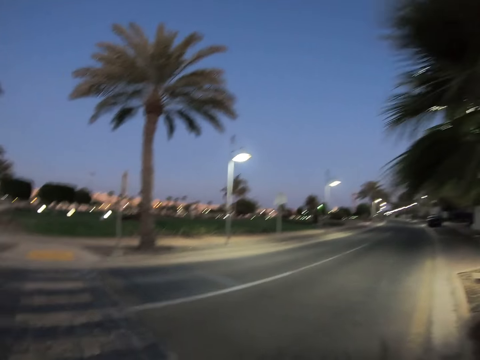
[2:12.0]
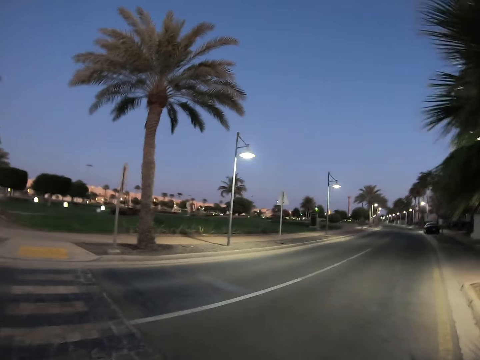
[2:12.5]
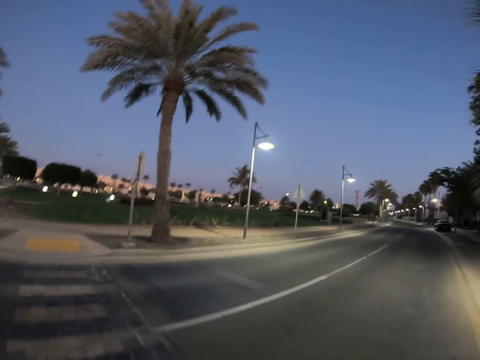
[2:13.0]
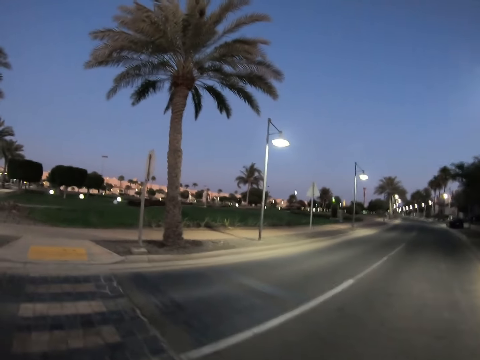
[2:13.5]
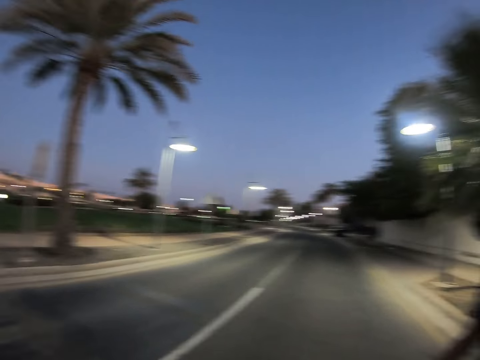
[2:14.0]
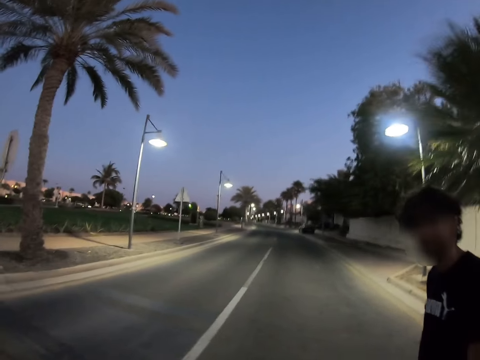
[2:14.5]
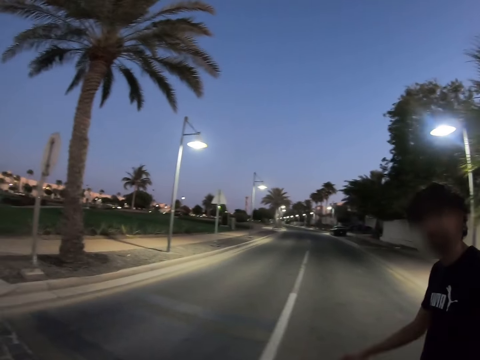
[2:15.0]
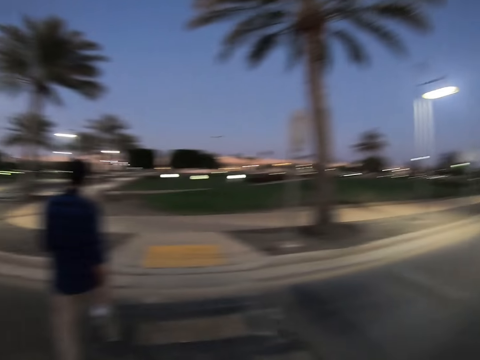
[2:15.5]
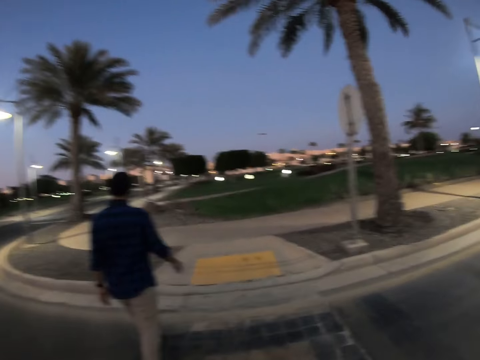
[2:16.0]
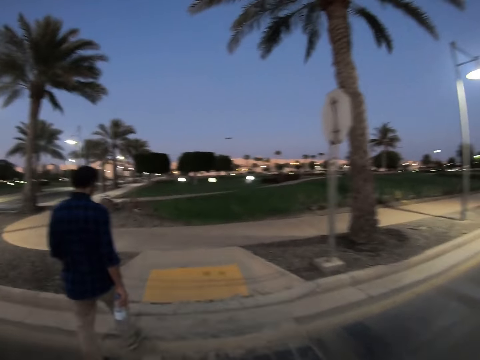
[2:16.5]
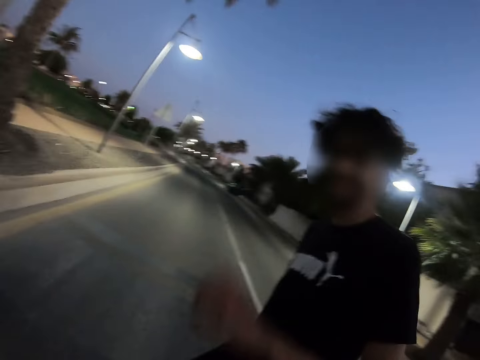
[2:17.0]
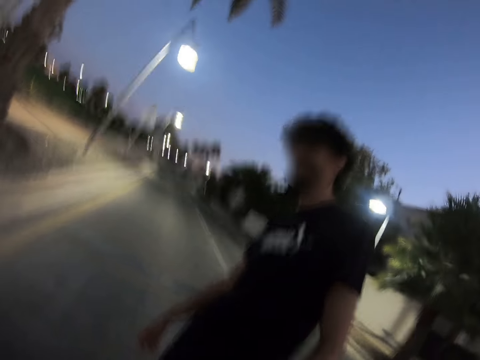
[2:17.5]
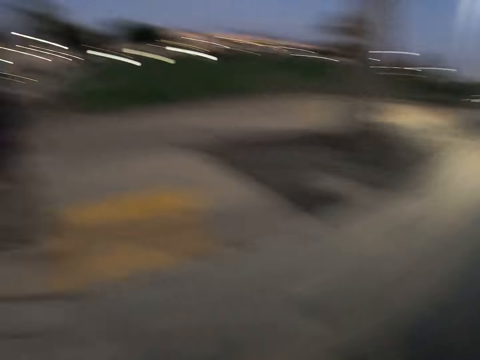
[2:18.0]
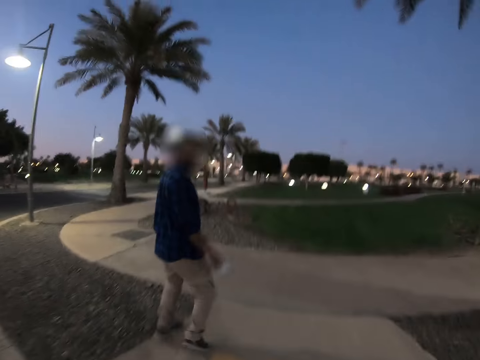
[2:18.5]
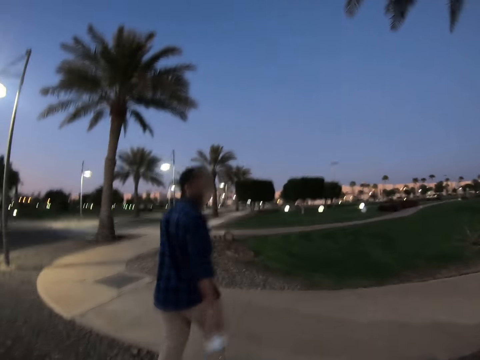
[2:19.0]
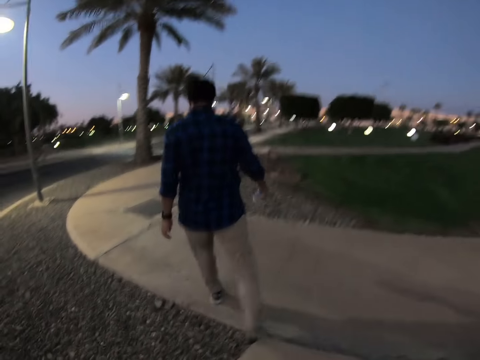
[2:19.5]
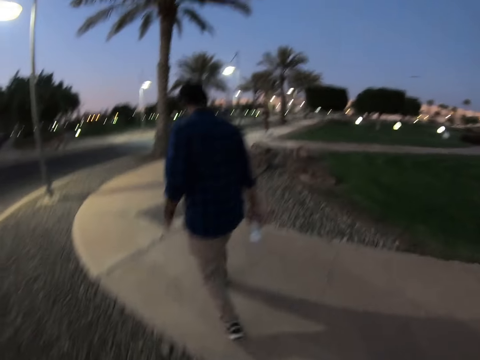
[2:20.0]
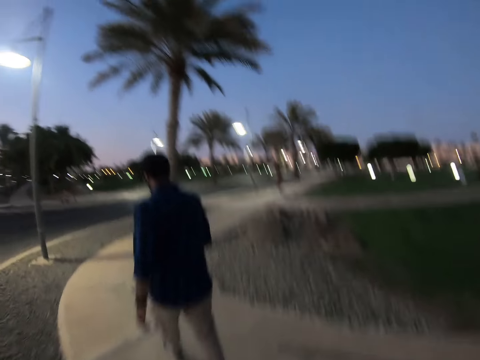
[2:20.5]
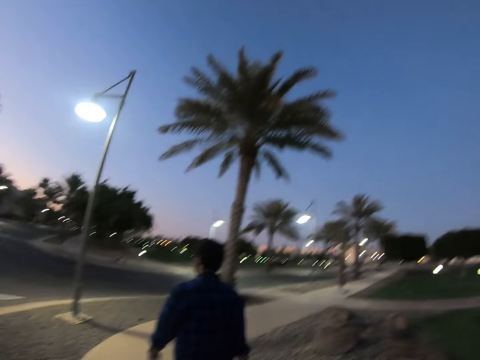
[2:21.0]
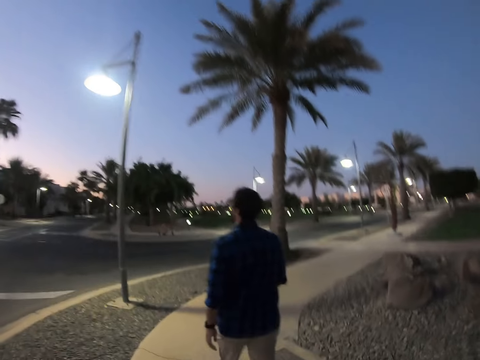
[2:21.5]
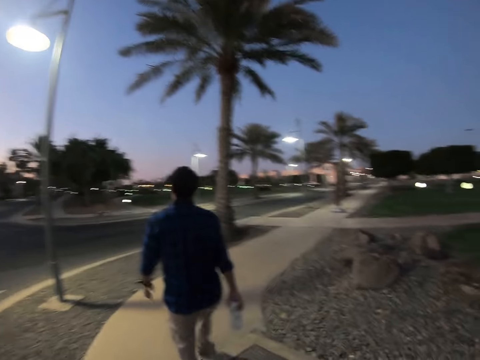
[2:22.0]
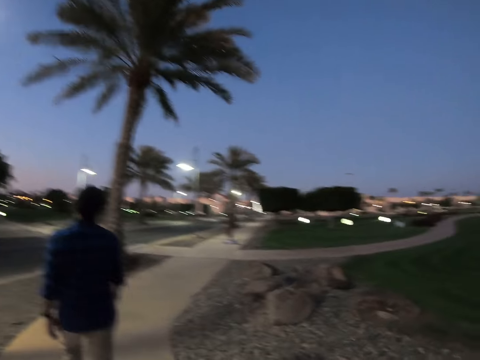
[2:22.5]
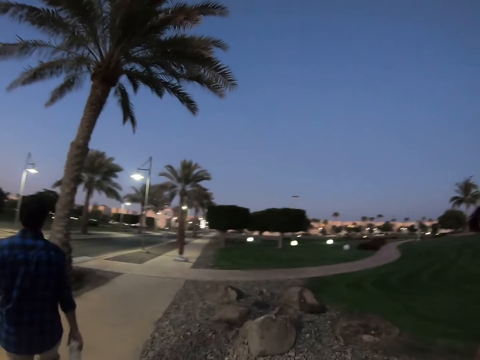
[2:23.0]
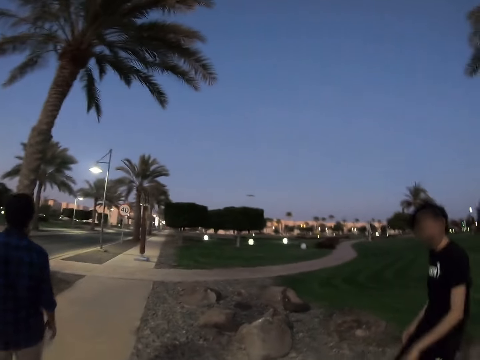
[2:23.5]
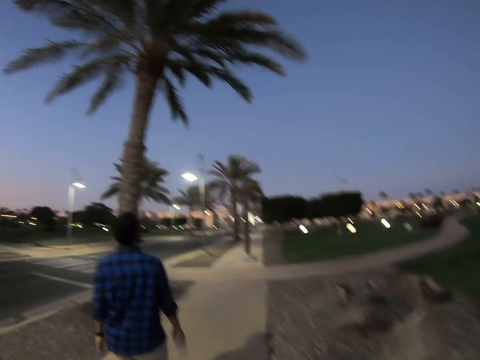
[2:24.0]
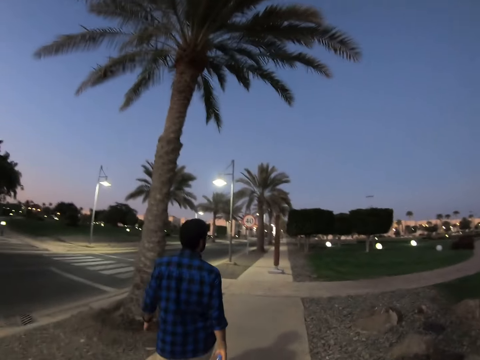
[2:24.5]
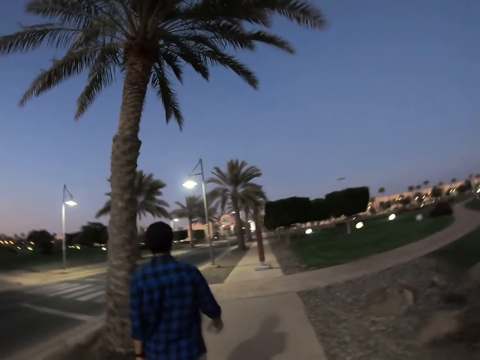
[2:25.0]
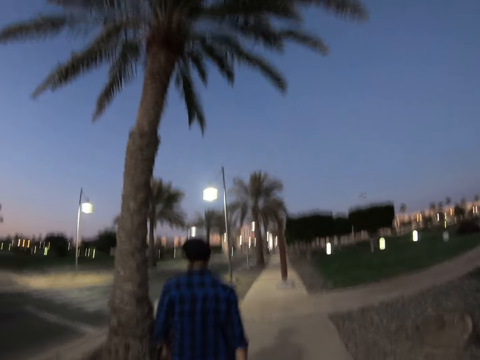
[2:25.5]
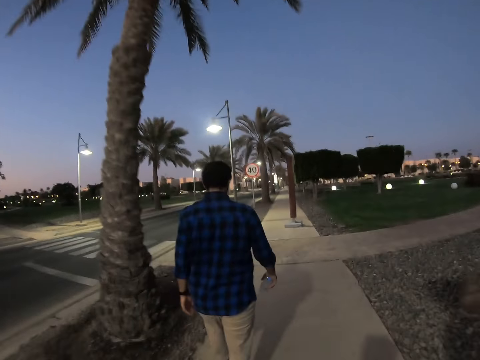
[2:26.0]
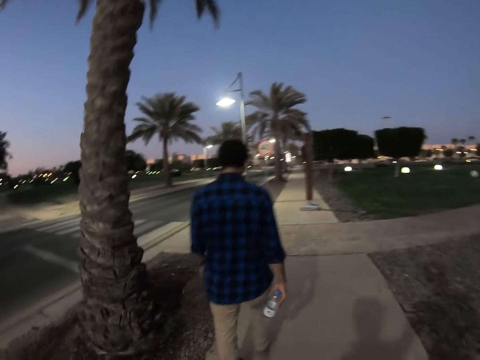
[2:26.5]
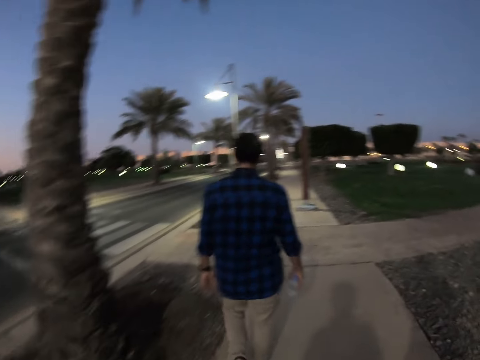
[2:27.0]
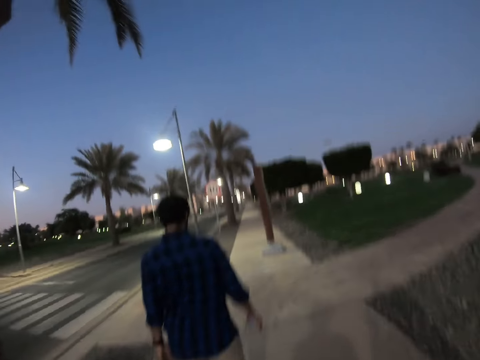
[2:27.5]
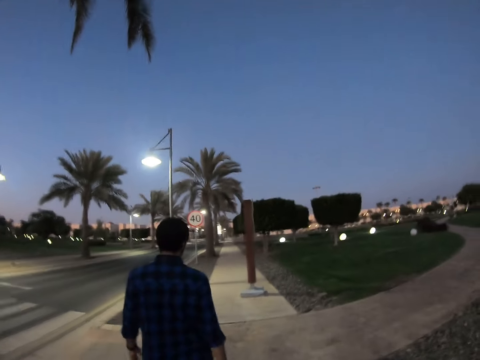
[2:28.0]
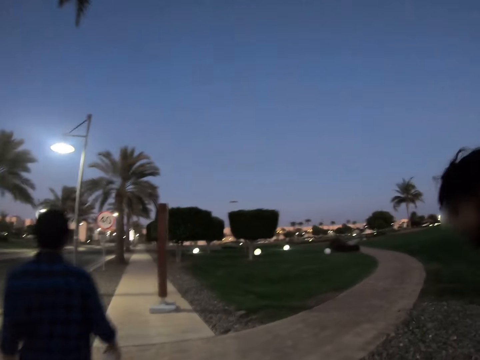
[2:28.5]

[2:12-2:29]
A man talks with the camera wearer. The camera wearer walks on the pavement. The man and another man walk on the road.

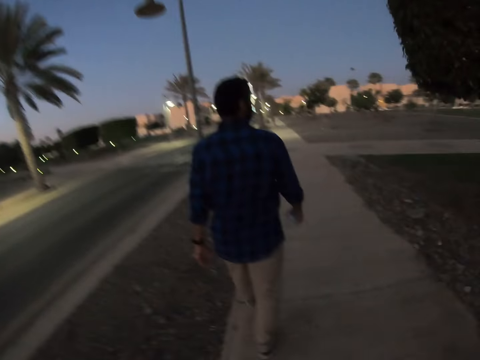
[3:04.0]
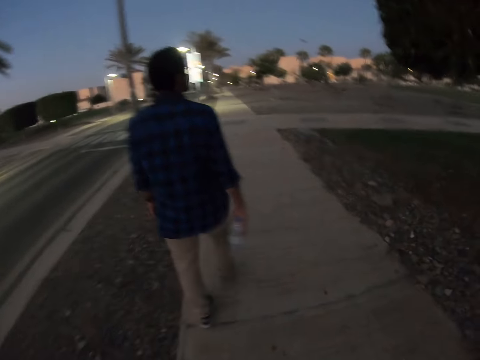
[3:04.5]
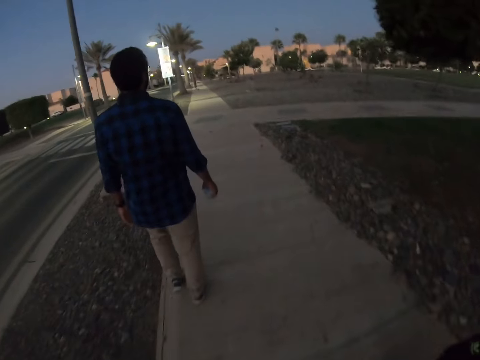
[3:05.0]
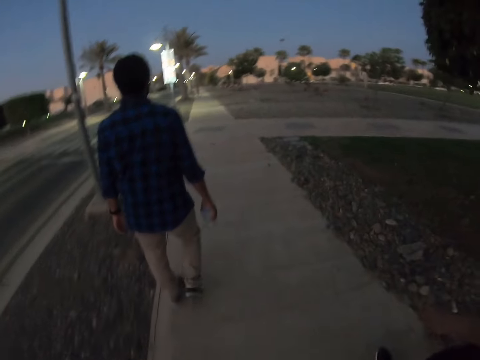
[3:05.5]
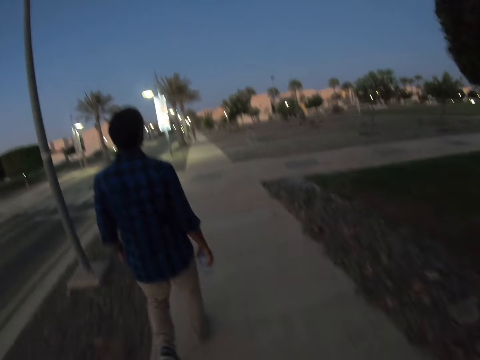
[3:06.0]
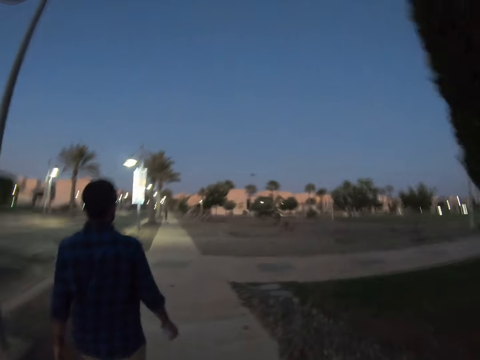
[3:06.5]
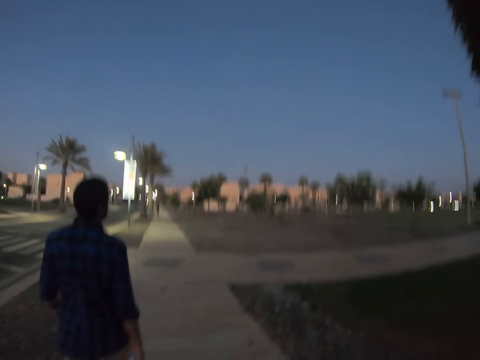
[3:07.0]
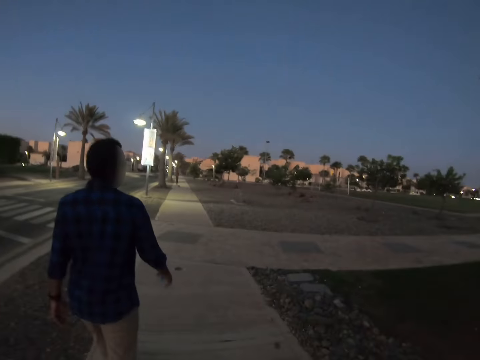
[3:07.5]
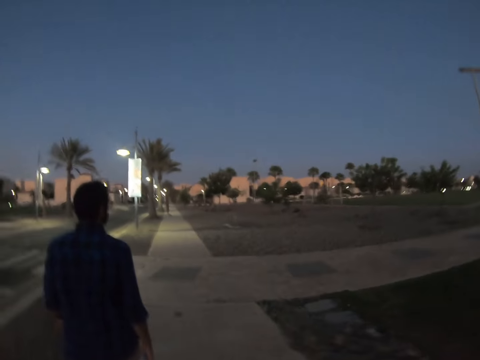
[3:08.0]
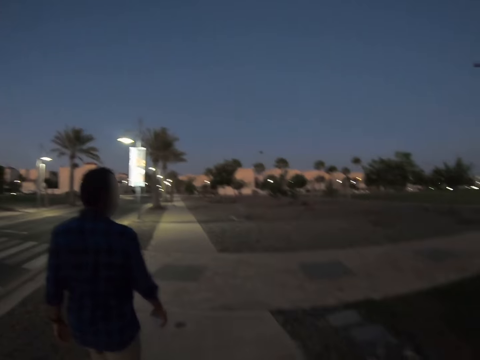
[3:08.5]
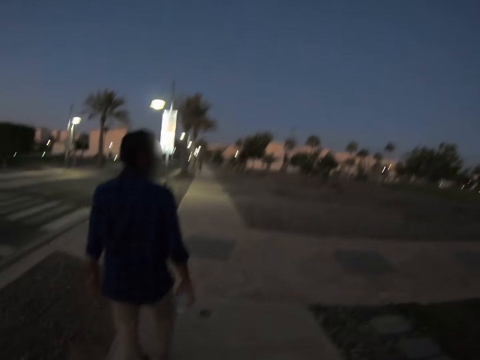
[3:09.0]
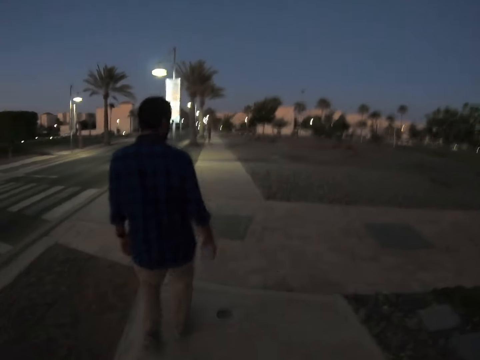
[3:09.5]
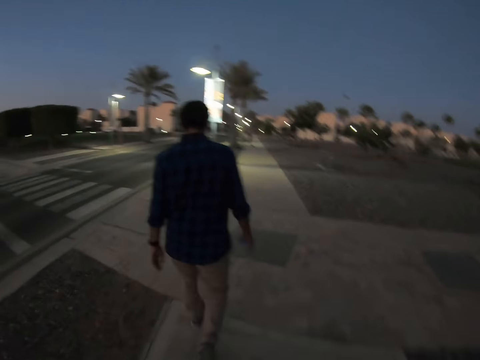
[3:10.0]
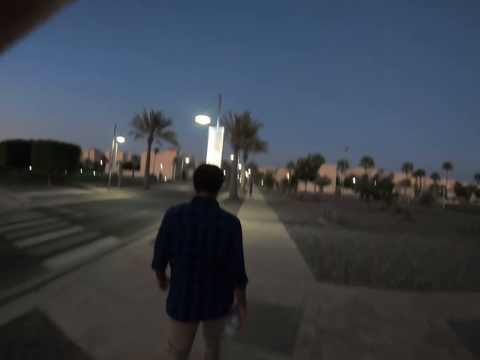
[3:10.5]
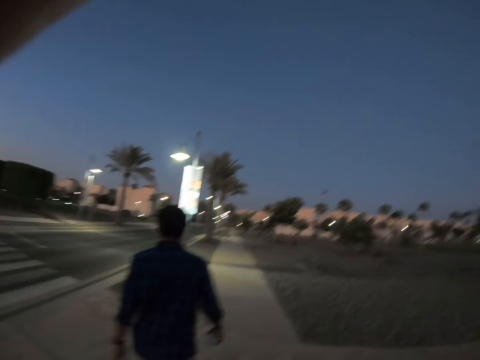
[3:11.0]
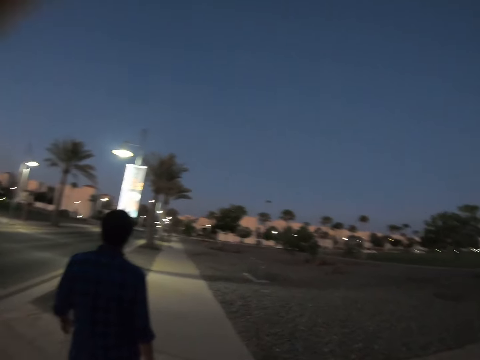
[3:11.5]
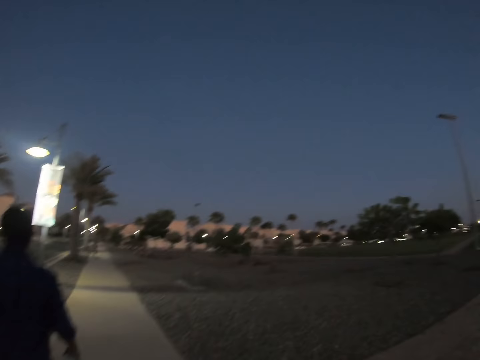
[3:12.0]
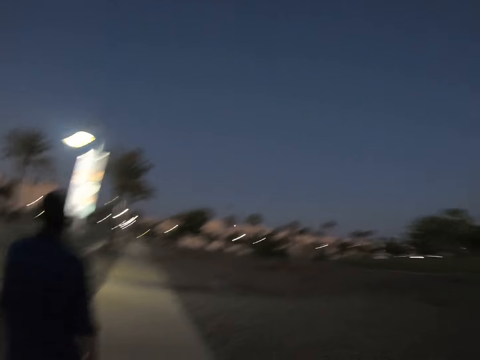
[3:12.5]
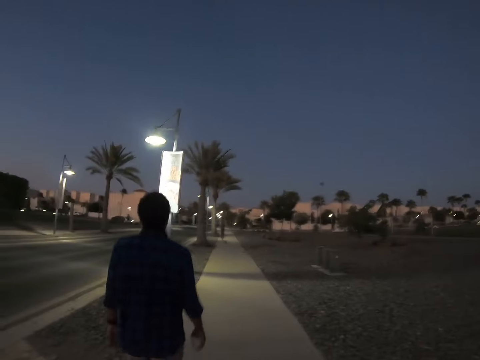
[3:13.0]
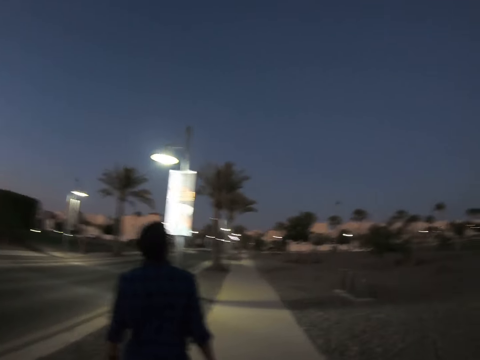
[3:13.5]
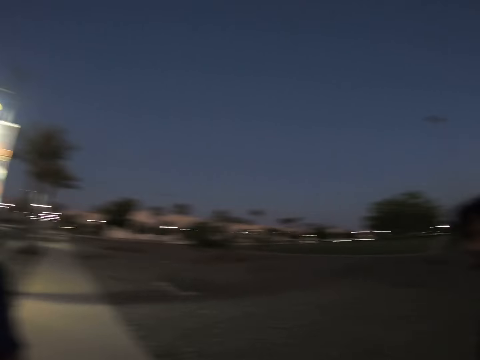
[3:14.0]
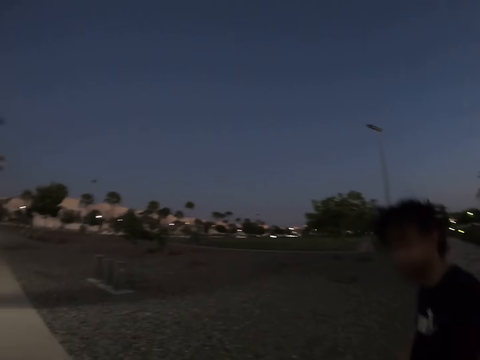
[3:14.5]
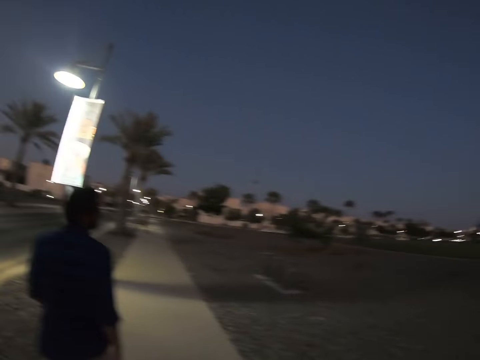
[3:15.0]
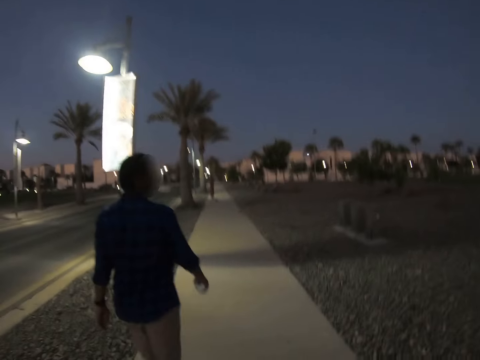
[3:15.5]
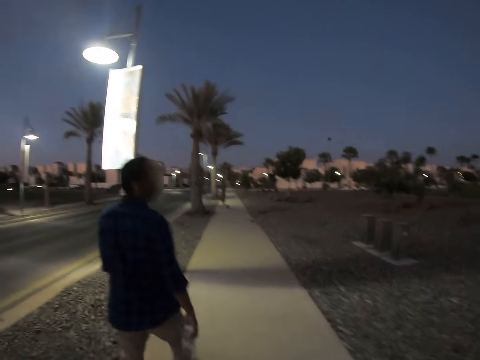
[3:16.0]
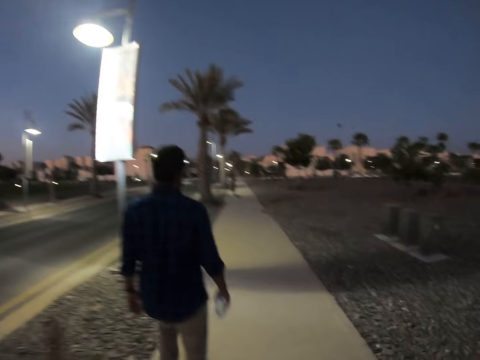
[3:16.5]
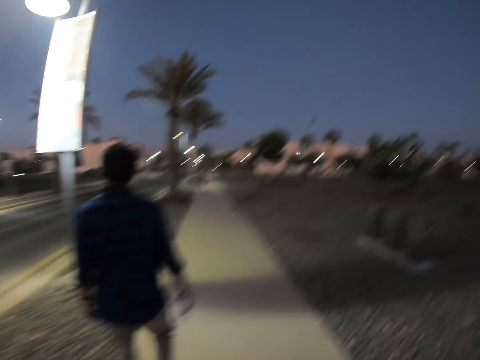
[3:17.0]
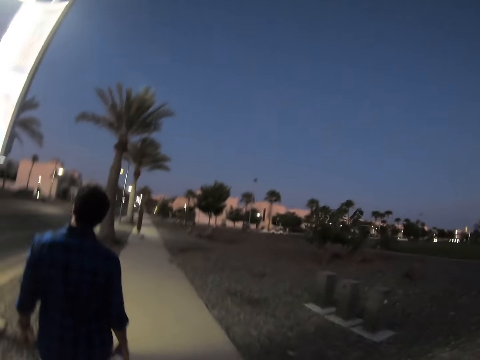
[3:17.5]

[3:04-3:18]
The camera wearer walks on the pavement. They hold the camera. They talk with a man.
